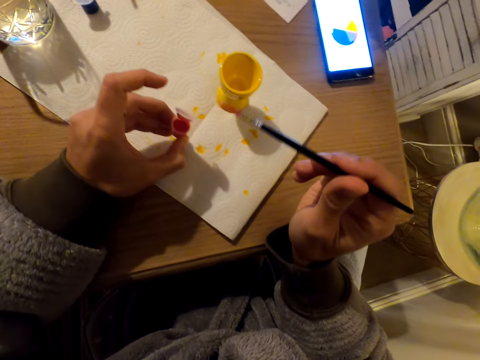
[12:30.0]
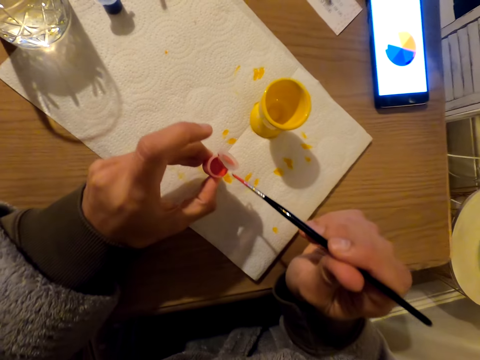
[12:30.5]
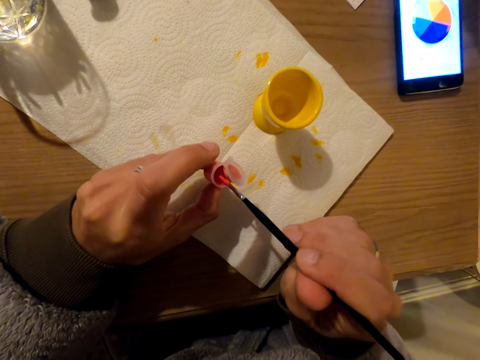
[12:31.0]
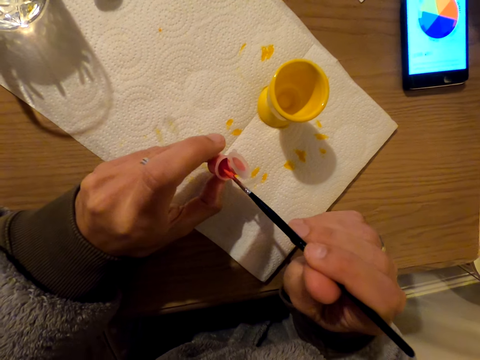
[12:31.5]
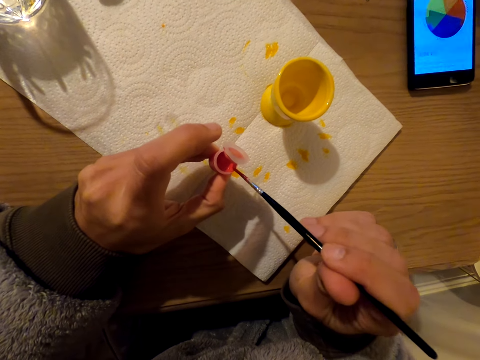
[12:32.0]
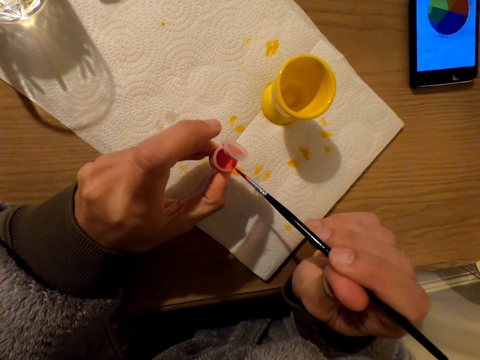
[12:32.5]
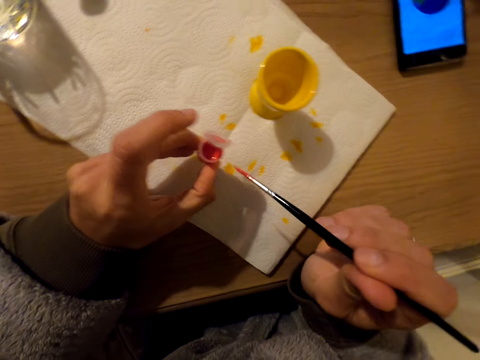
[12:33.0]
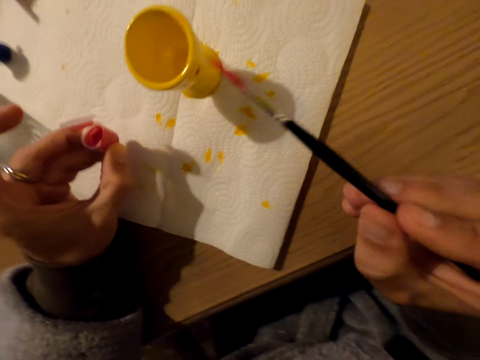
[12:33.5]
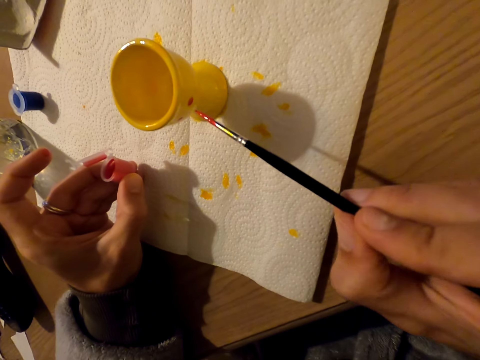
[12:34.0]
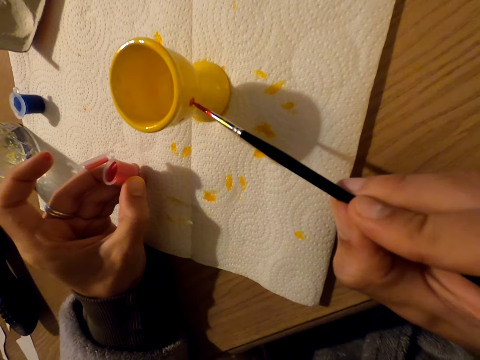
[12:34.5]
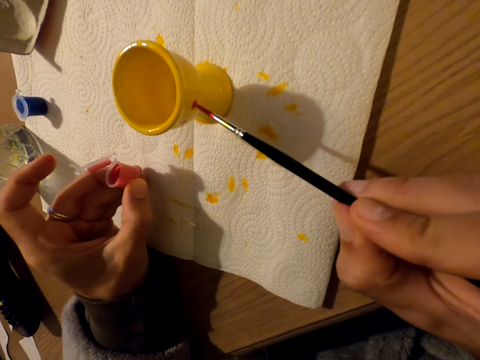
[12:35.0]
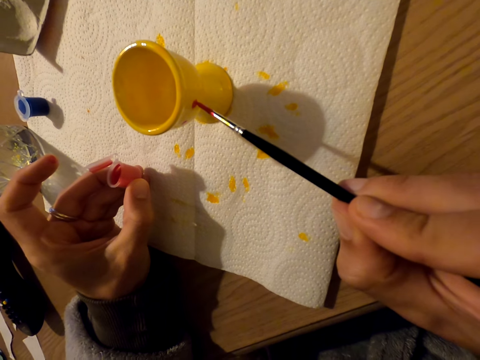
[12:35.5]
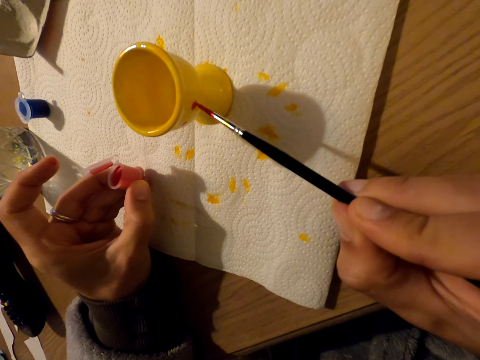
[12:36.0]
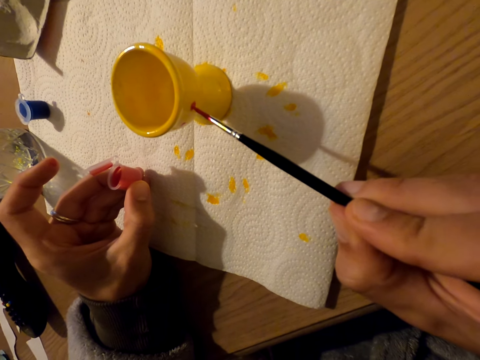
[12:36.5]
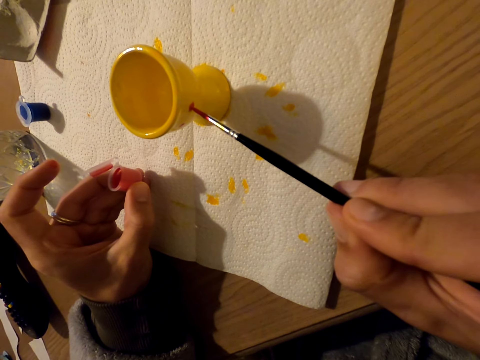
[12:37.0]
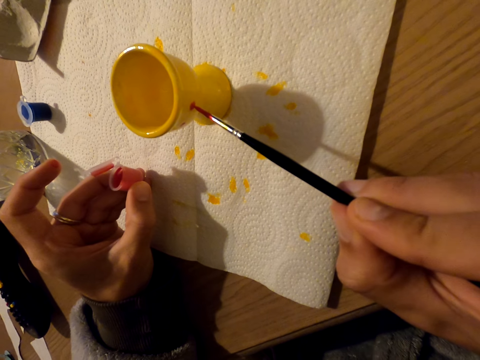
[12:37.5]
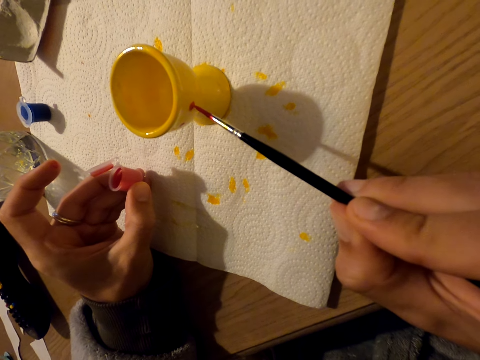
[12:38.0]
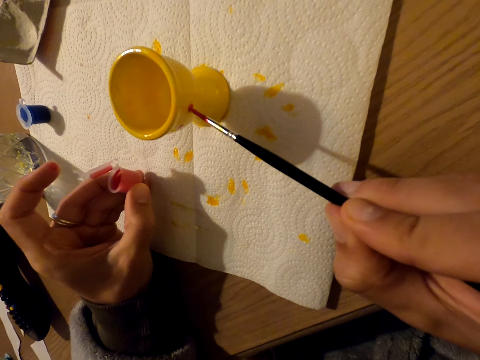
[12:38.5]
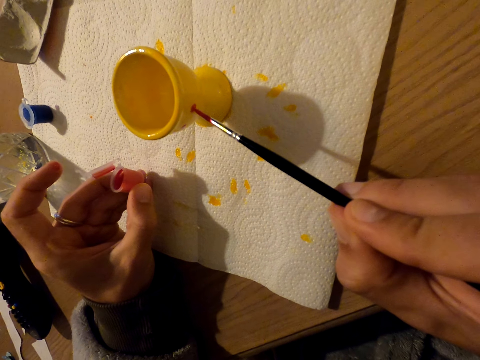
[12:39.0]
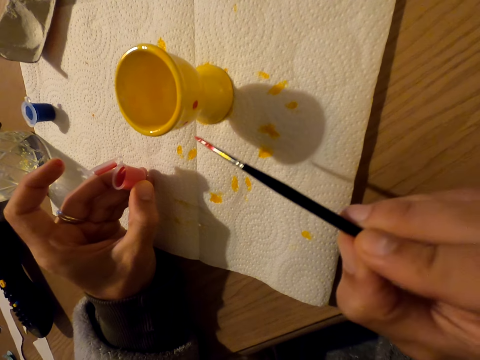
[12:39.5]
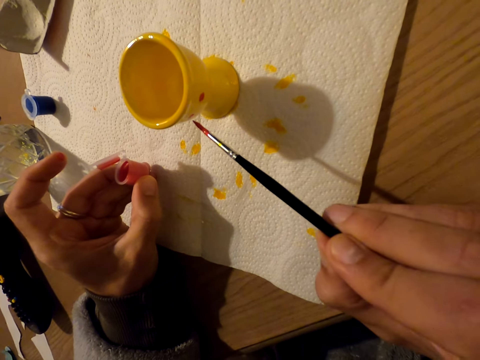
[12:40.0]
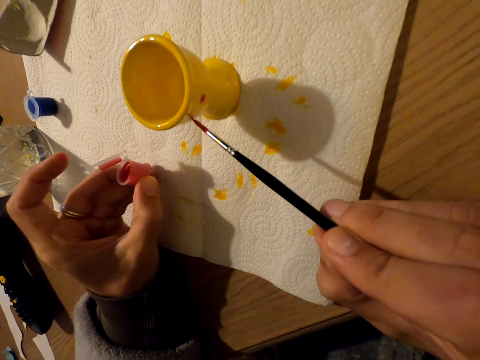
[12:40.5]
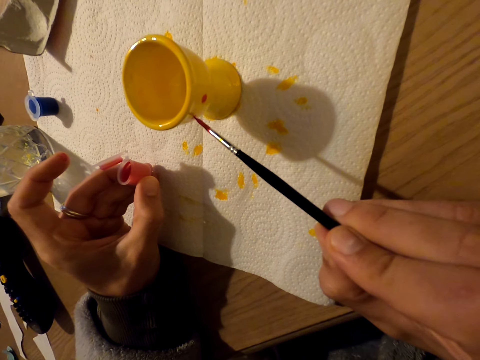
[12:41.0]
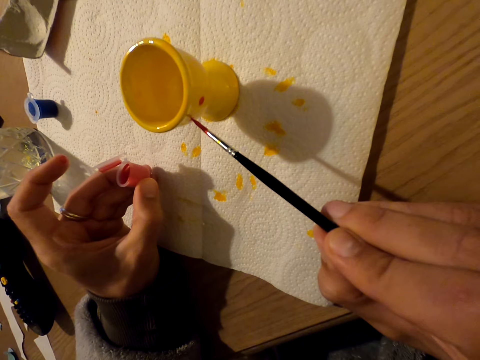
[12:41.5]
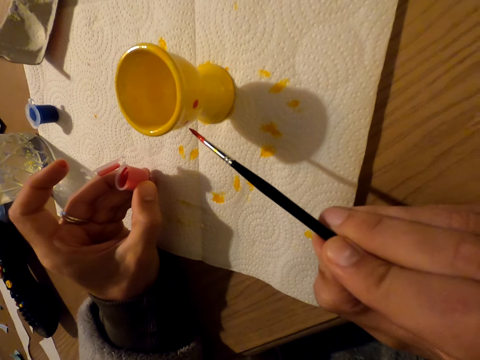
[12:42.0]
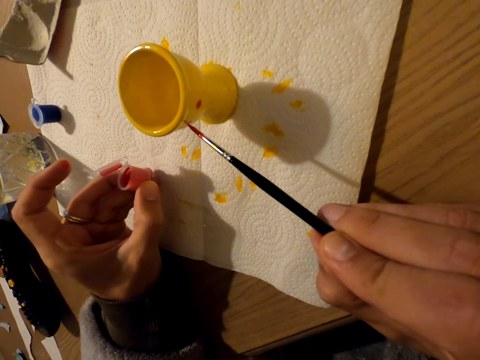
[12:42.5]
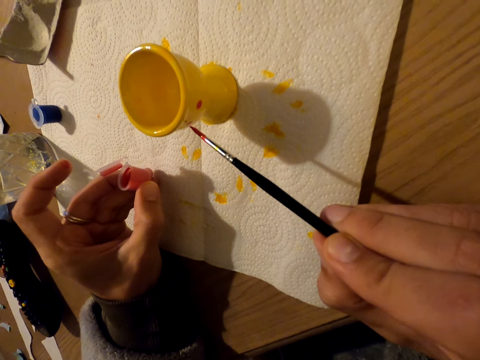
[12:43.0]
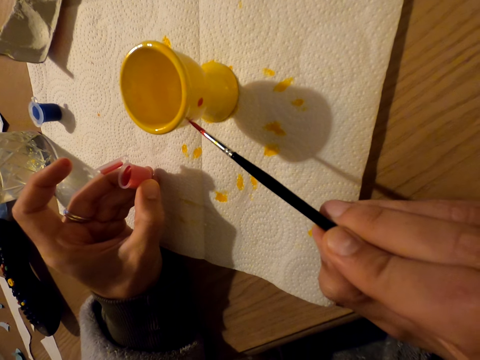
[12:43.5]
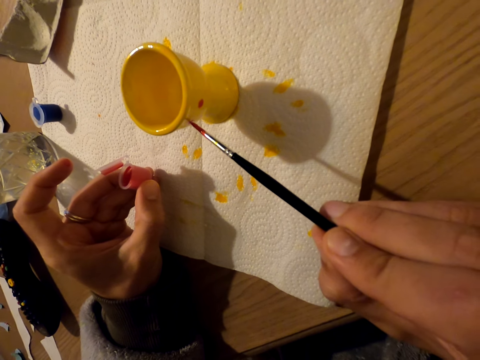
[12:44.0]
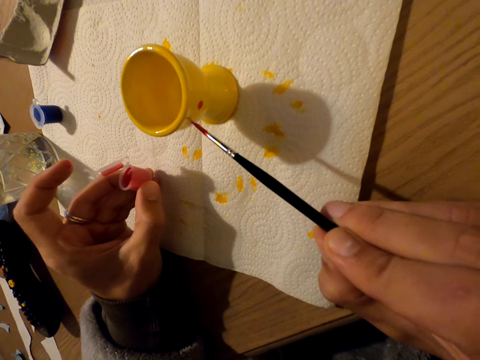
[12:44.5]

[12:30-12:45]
The camera wearer dips the paint brush in the pink paint. They paint the egg cup.

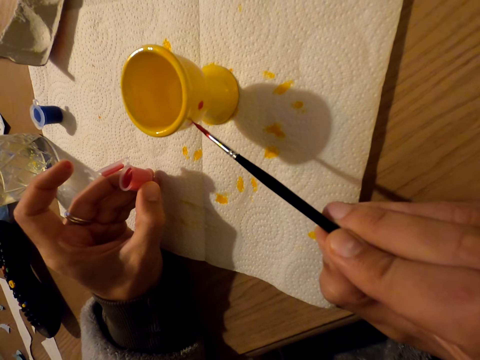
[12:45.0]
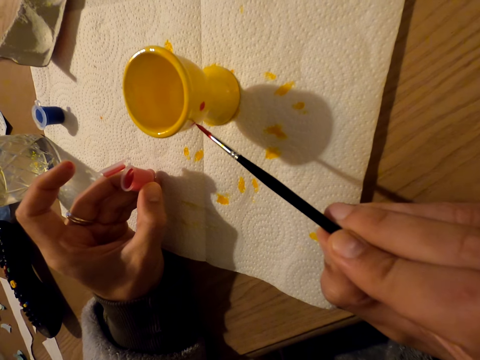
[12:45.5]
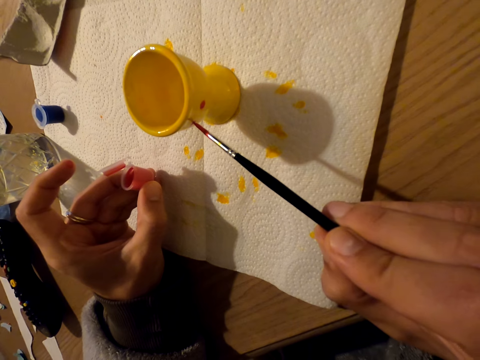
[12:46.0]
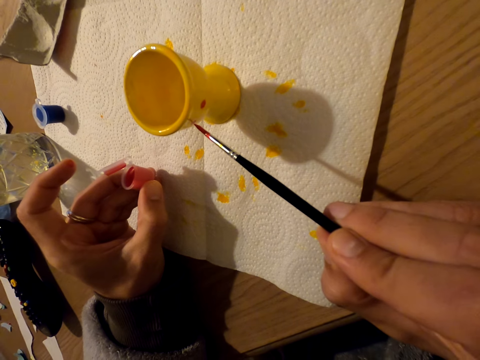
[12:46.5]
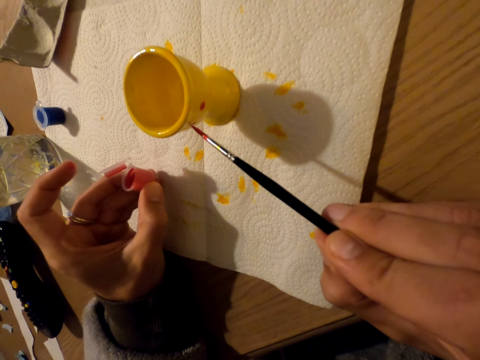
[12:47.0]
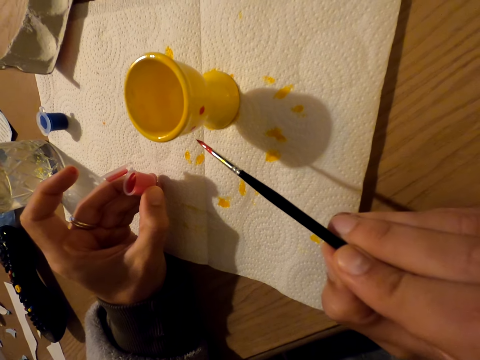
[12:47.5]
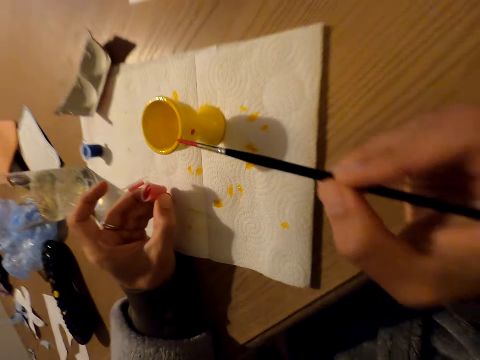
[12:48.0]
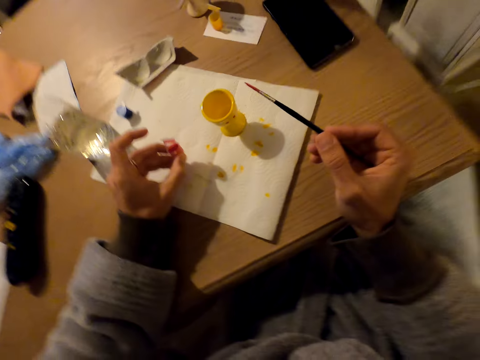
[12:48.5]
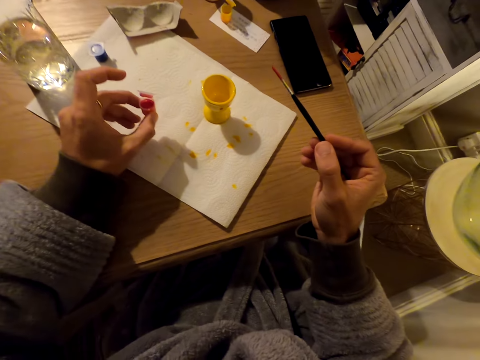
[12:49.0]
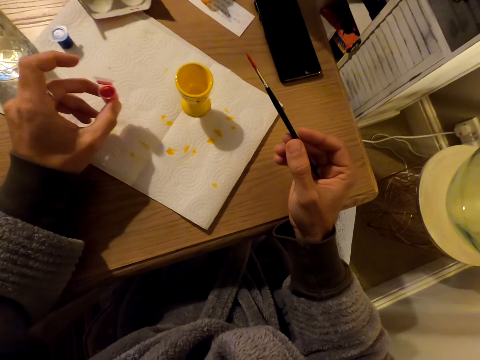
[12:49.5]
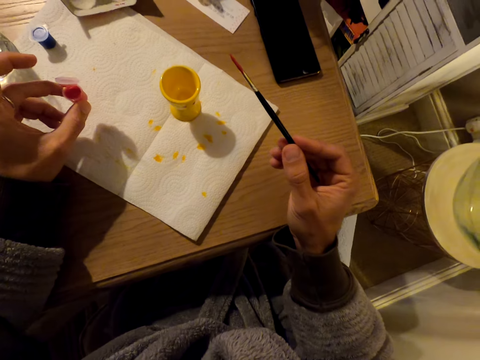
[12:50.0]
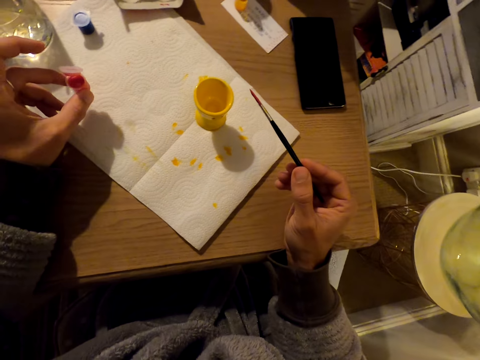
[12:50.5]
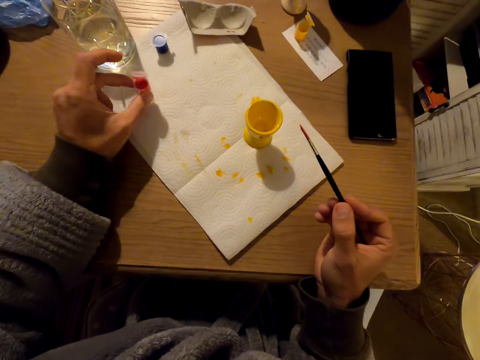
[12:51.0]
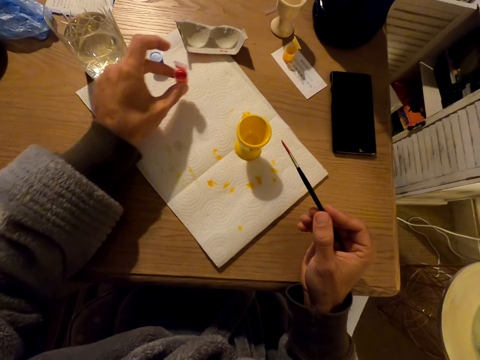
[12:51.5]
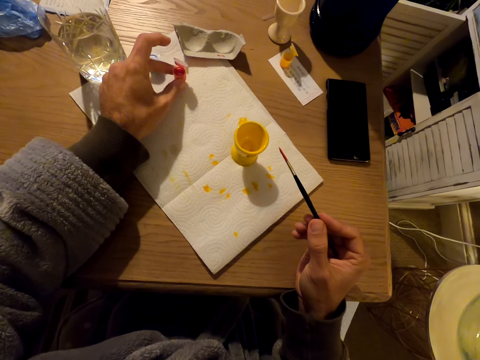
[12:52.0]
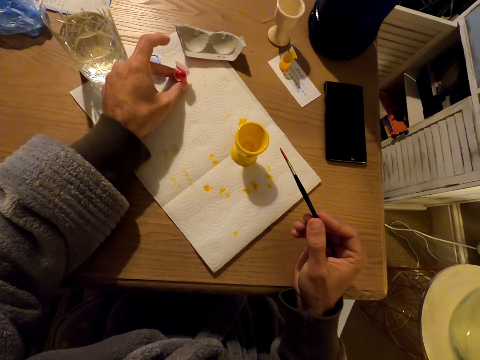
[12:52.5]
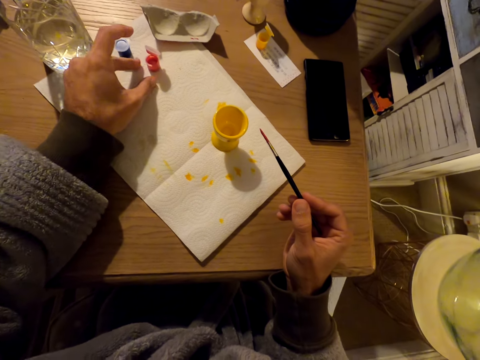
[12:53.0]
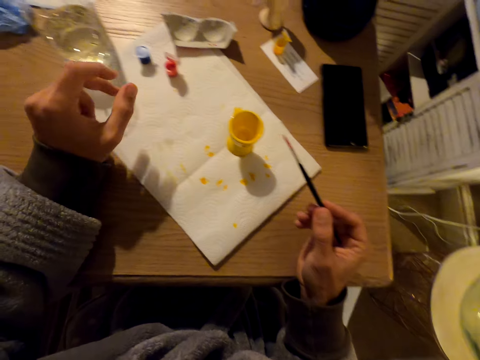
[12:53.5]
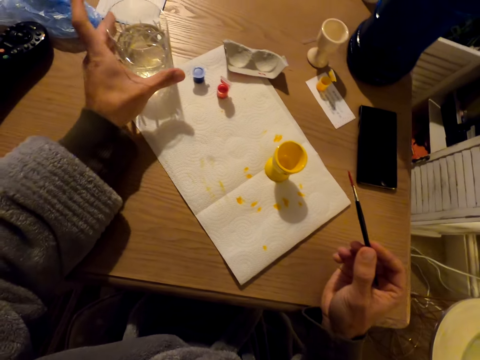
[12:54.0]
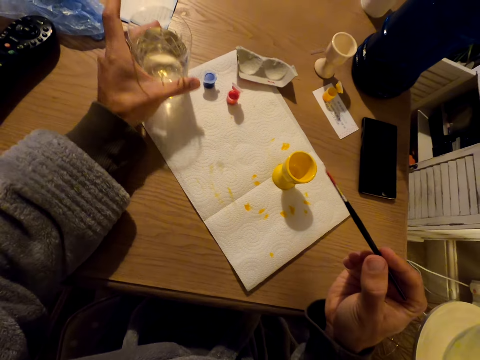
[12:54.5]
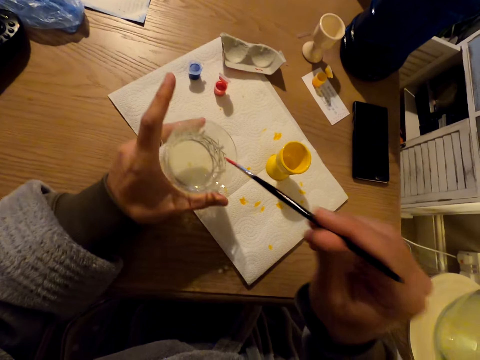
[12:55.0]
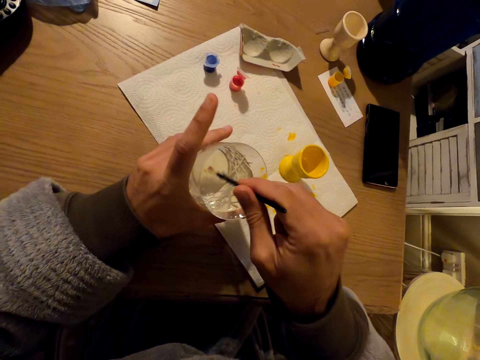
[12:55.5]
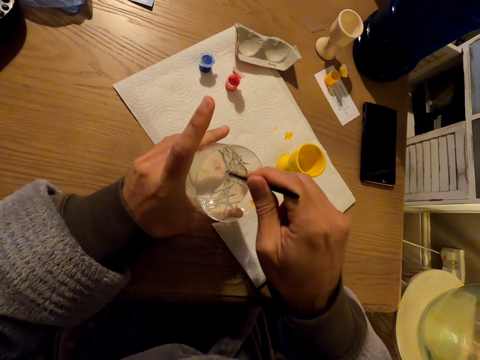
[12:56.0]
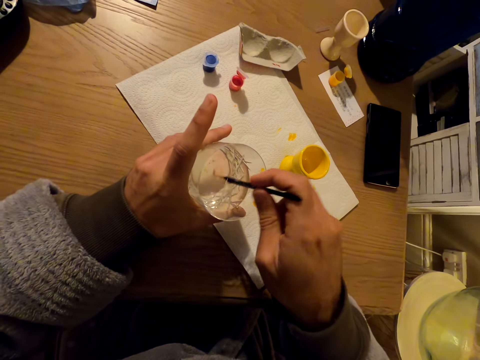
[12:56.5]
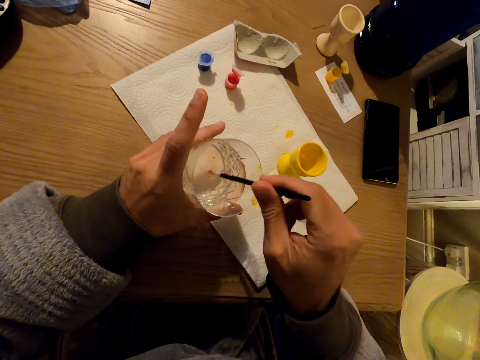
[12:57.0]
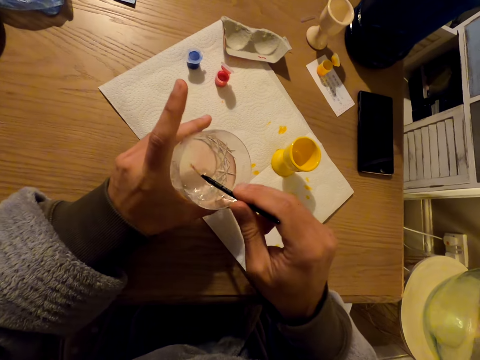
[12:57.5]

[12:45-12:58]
The camera wearer puts the pink paint on the table, grabs the glass of water and dips the paint brush in the glass of water.
